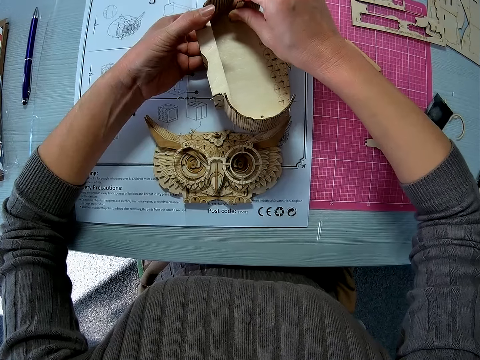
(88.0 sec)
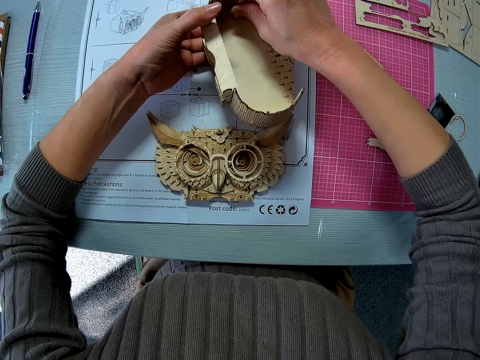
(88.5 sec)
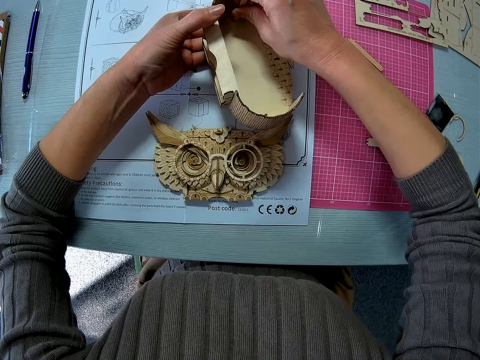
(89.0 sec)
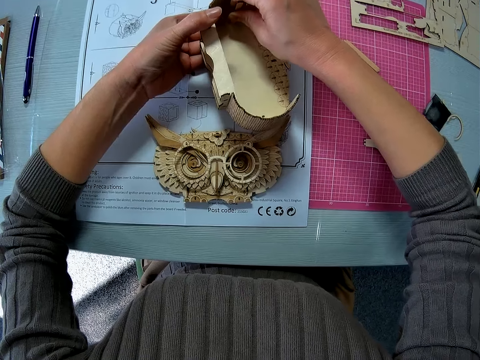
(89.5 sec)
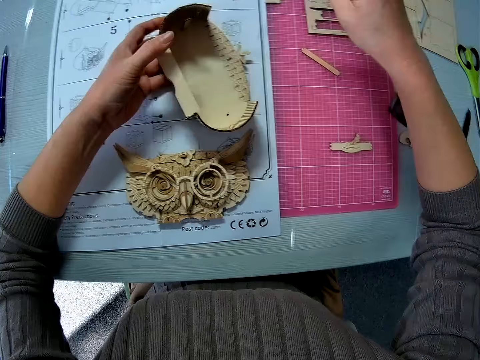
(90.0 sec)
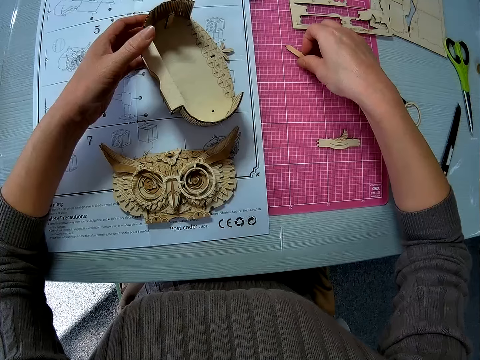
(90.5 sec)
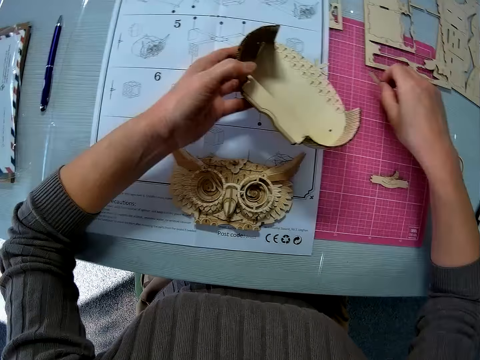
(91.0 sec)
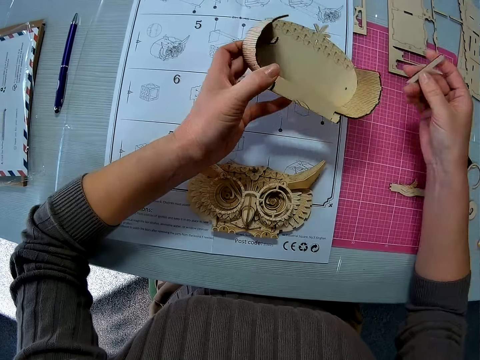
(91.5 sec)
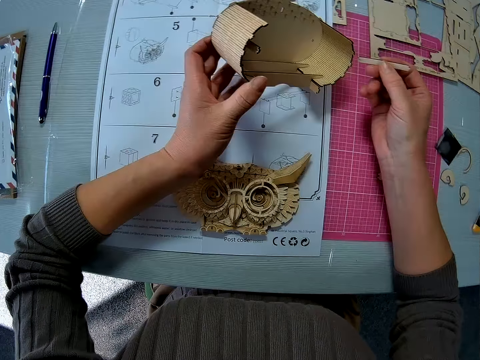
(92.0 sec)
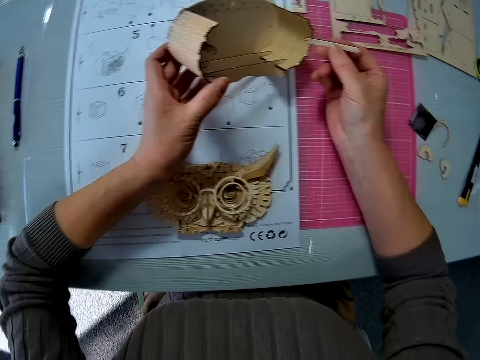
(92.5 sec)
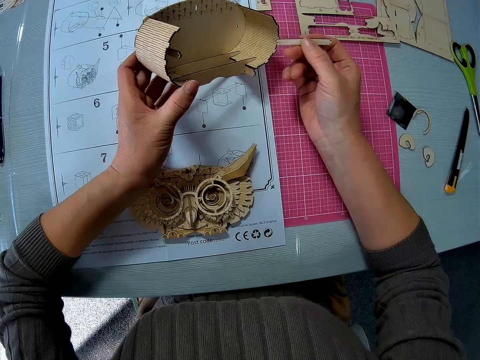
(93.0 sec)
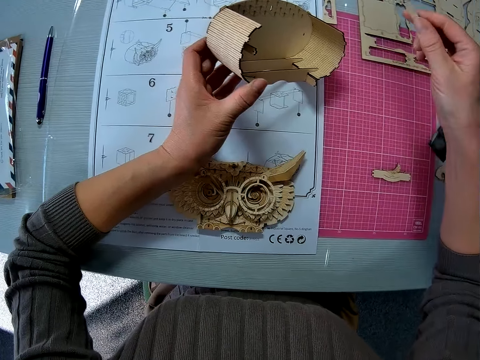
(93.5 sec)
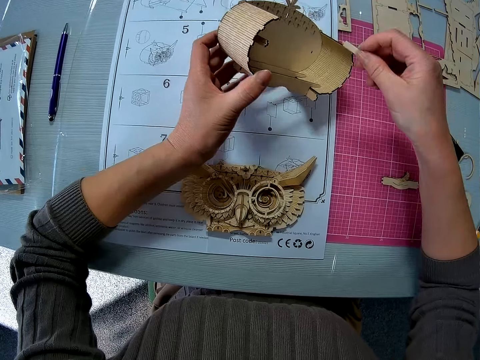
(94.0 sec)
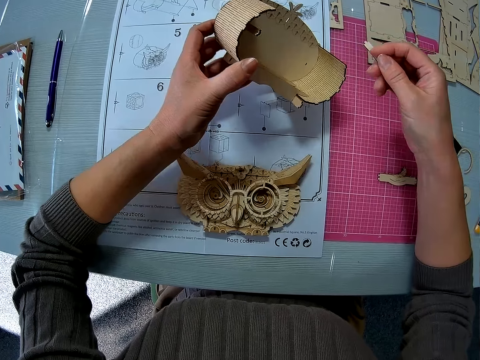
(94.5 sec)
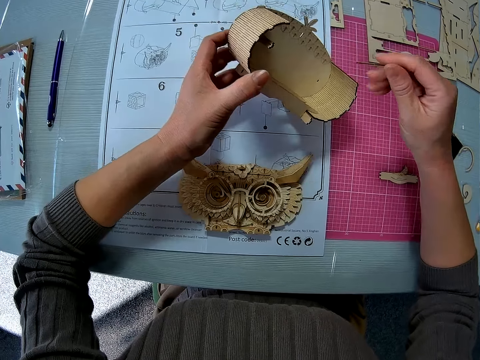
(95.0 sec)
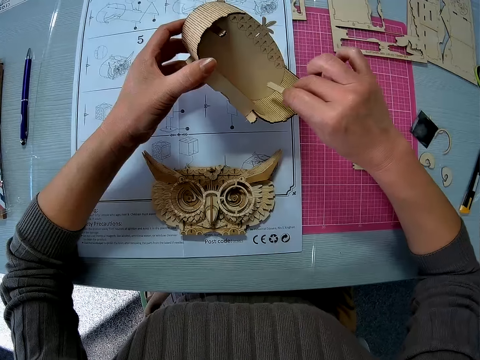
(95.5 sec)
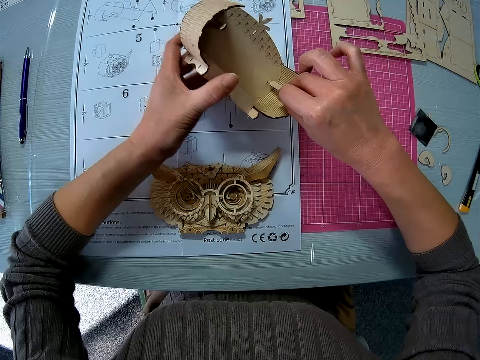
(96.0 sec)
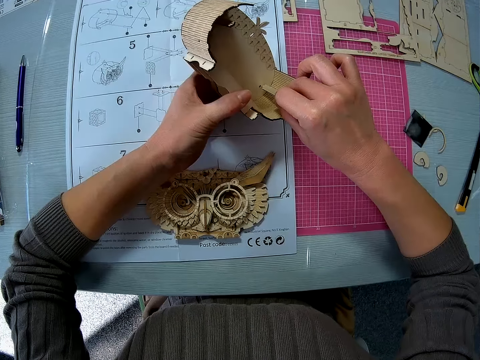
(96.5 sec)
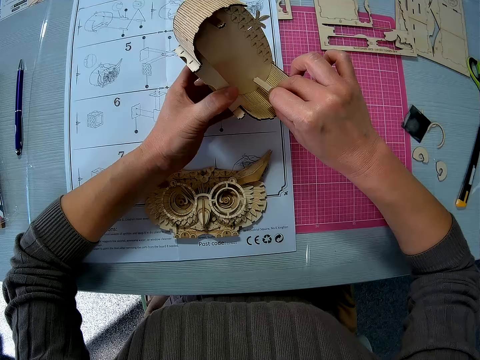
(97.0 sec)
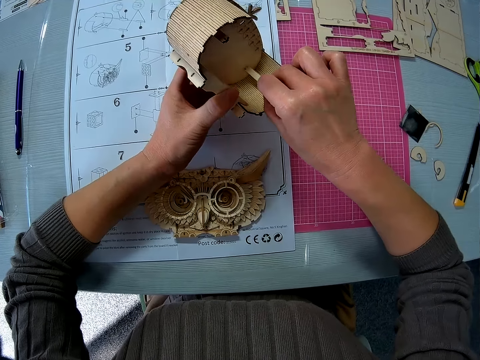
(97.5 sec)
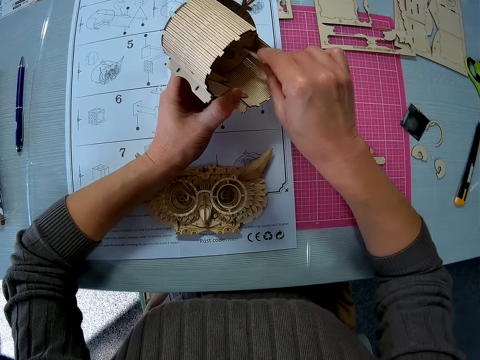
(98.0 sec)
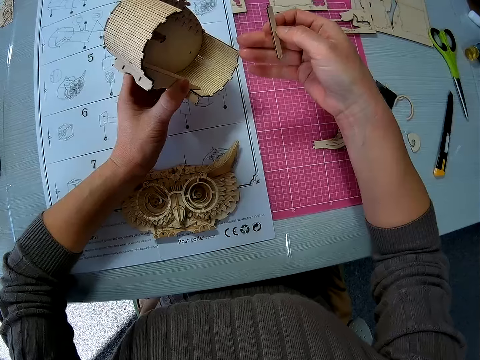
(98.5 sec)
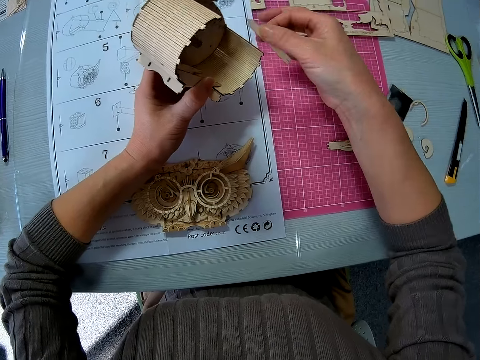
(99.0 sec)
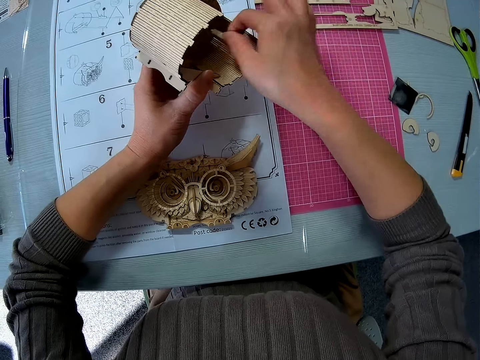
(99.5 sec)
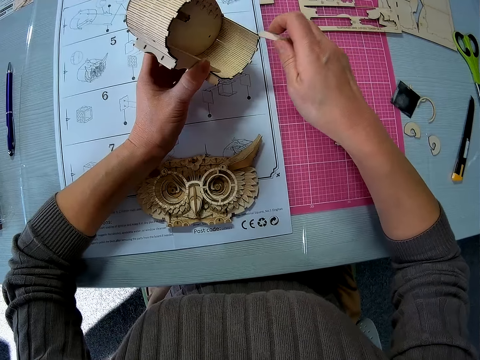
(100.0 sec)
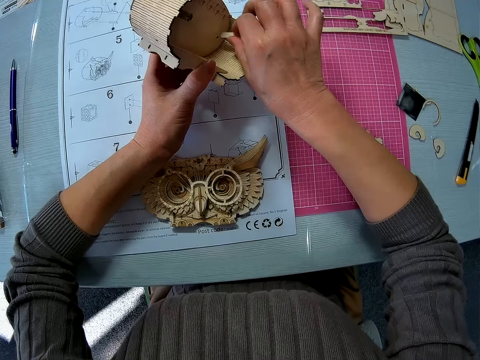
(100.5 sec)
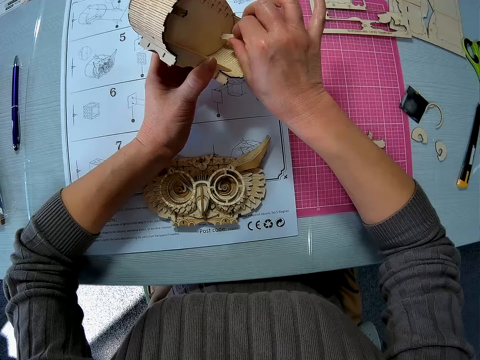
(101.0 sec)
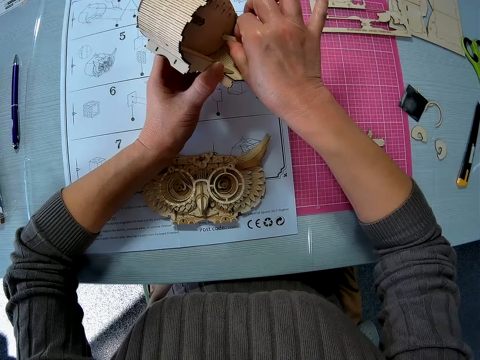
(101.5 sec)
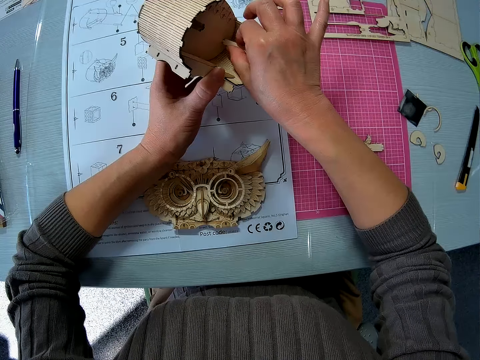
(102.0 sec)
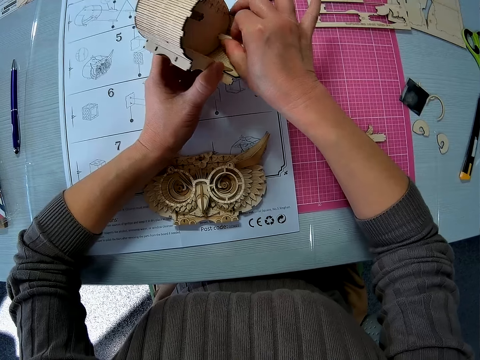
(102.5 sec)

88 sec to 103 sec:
The camera wearer picks up a wooden craft shape from the table. They put the wooden craft shape in the 3D owl puzzle model.

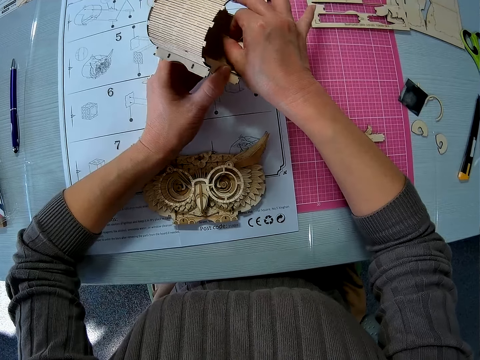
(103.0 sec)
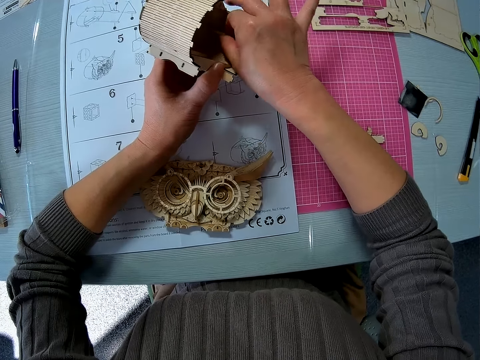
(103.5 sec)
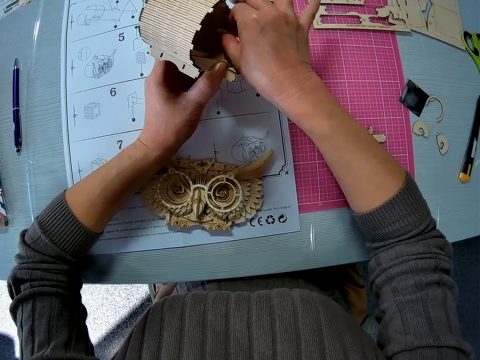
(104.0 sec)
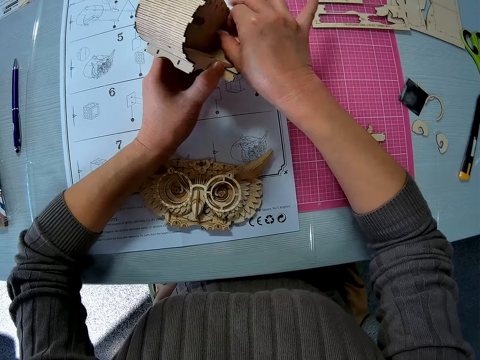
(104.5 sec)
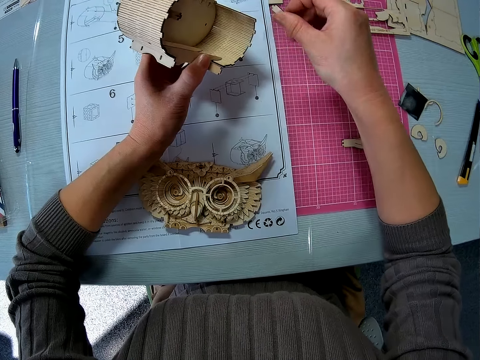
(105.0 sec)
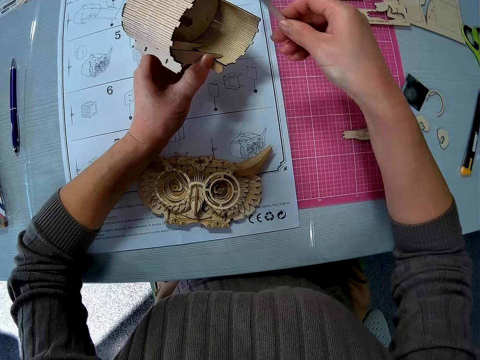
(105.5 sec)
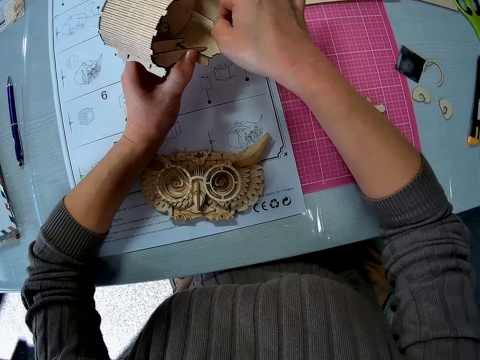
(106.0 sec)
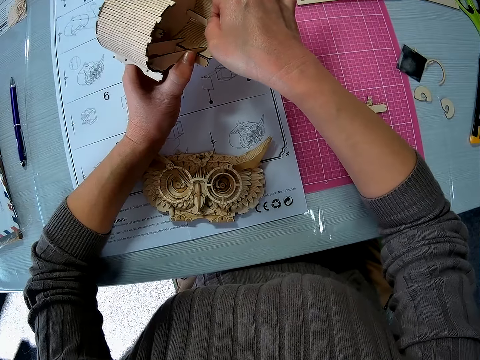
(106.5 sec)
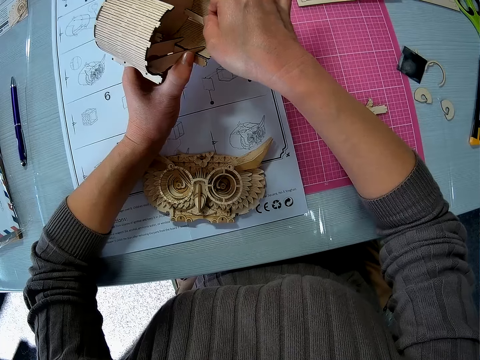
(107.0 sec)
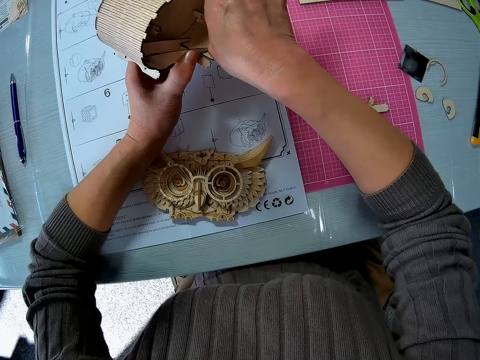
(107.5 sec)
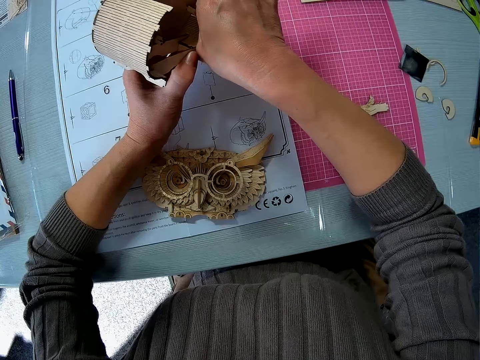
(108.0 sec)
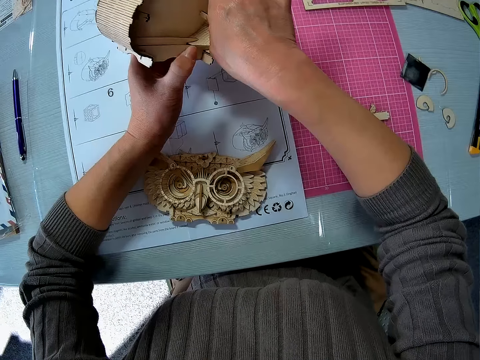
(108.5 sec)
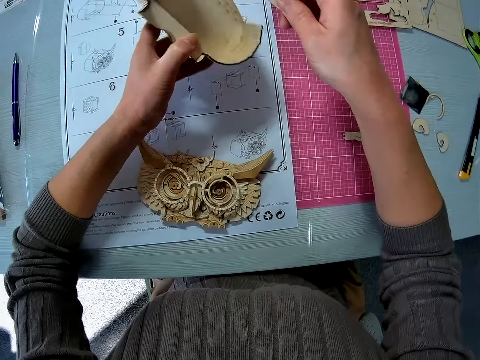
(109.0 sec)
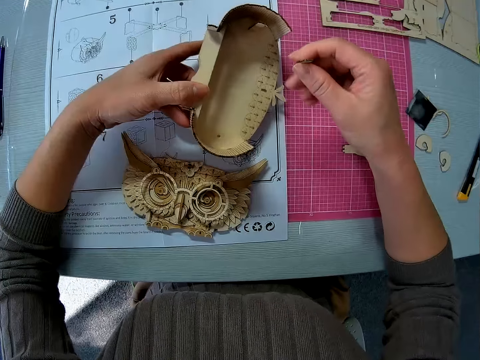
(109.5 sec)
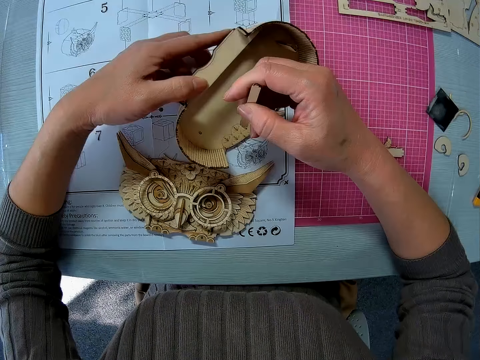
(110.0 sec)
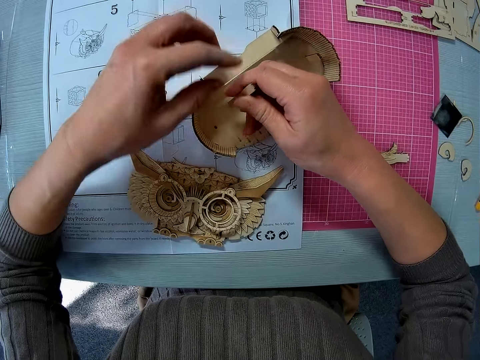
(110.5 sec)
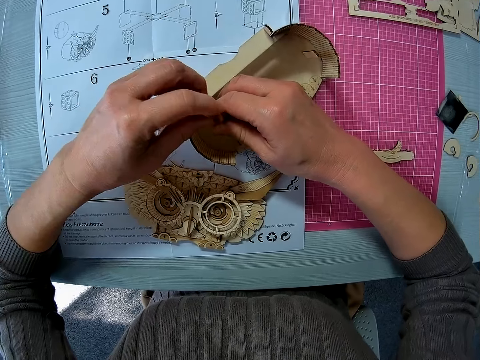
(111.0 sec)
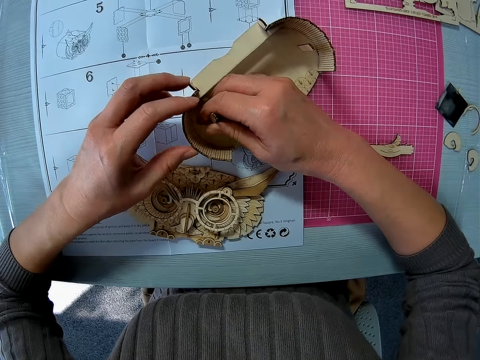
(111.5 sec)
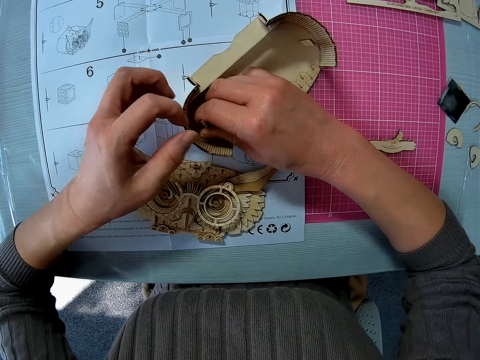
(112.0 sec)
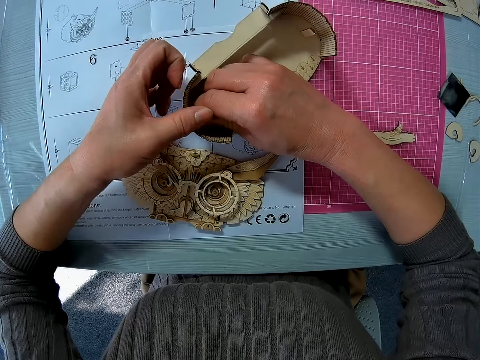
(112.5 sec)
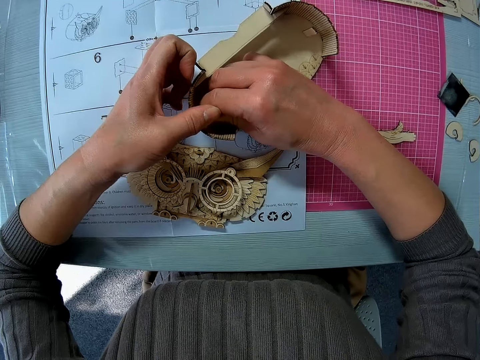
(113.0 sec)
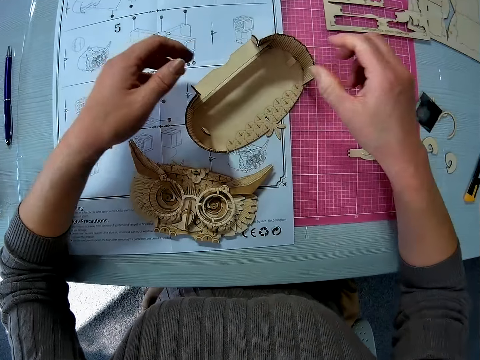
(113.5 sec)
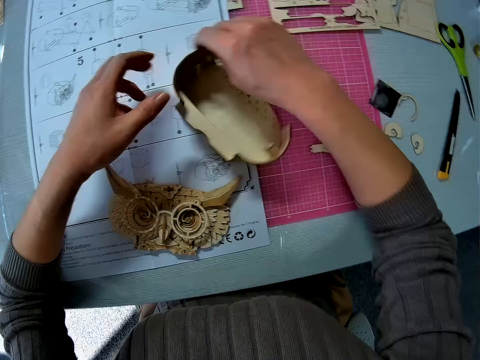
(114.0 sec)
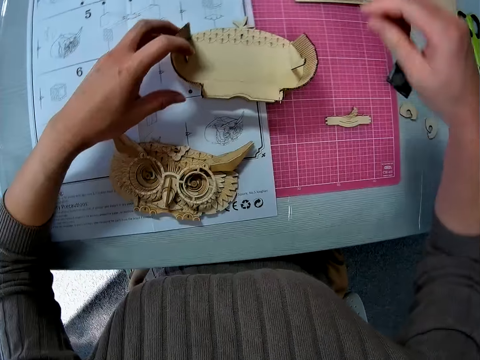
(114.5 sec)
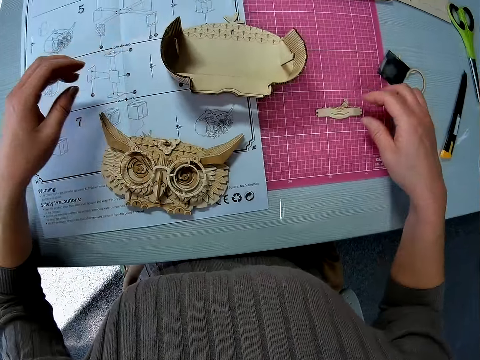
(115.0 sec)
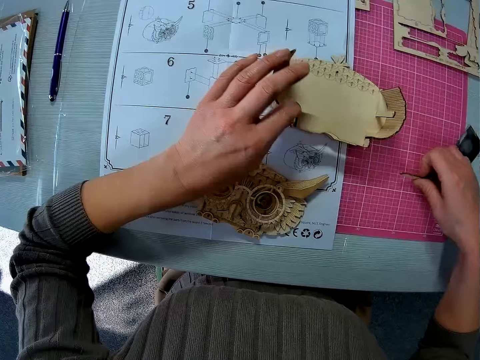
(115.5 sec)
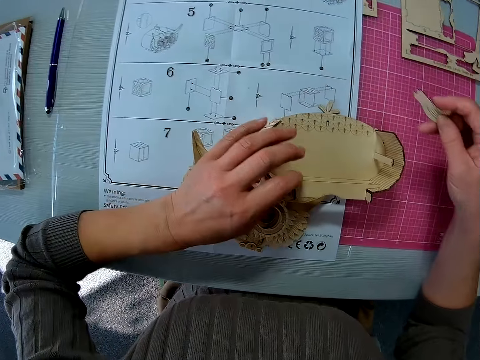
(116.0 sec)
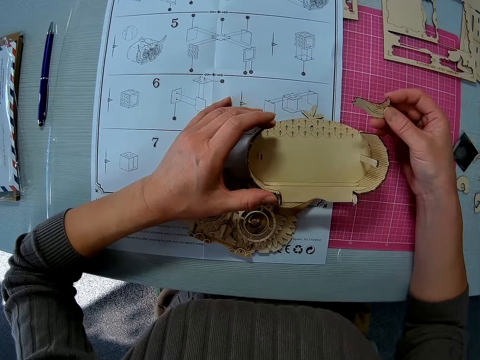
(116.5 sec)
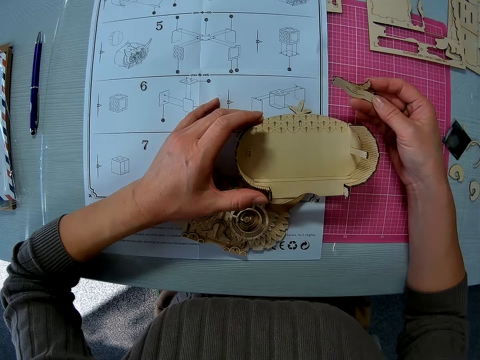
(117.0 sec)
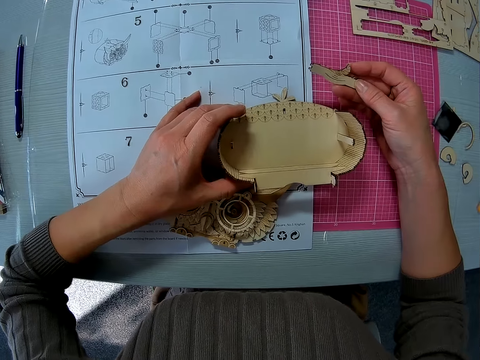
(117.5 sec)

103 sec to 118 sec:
The camera wearer turns the 3D owl puzzle model. She pushes the wooden craft shape with her left hand. She turns the 3D owl puzzle model. She picks up a wooden craft shape from the table. She pulls the 3D owl puzzle model.
